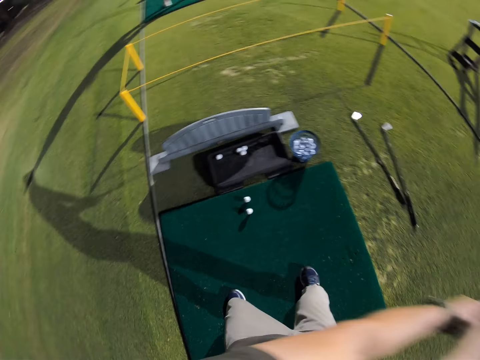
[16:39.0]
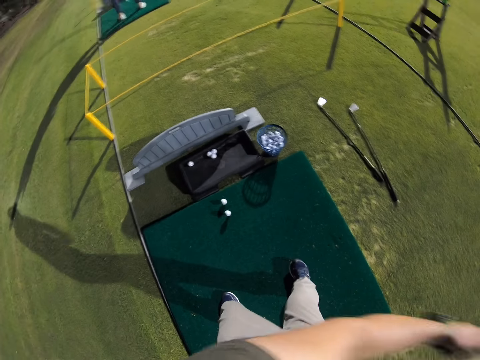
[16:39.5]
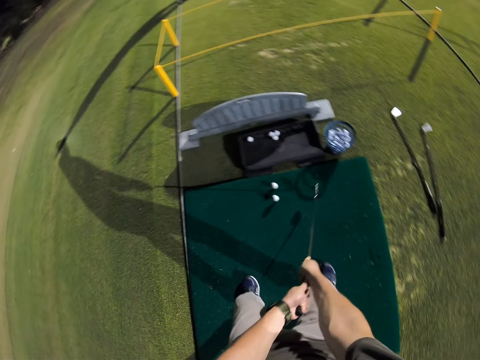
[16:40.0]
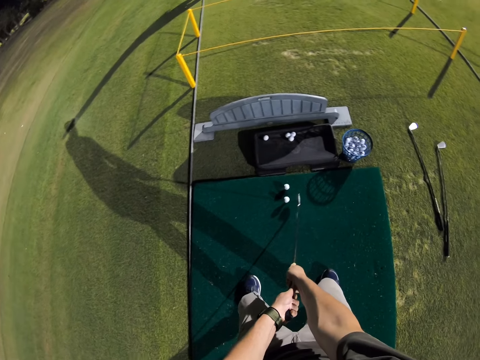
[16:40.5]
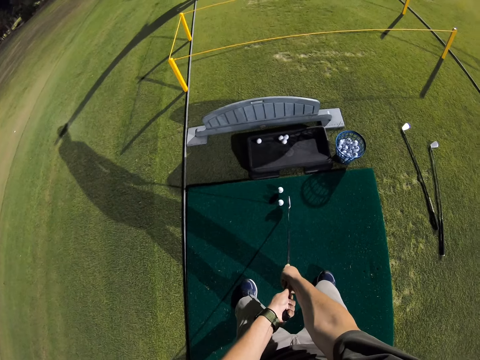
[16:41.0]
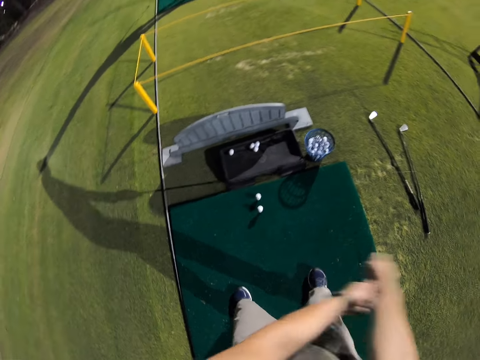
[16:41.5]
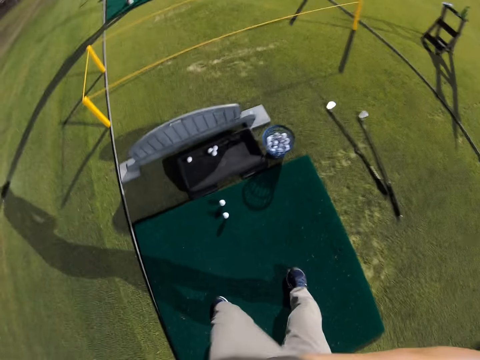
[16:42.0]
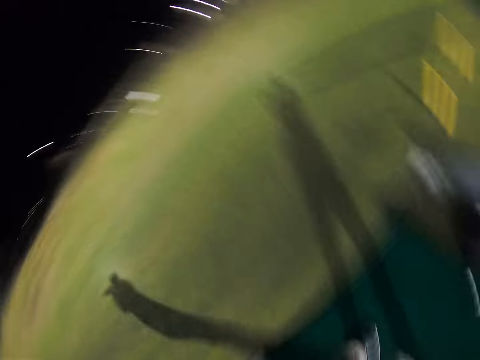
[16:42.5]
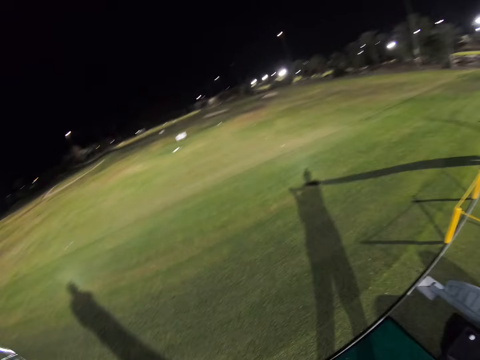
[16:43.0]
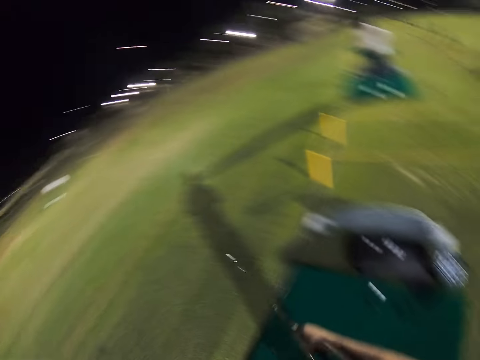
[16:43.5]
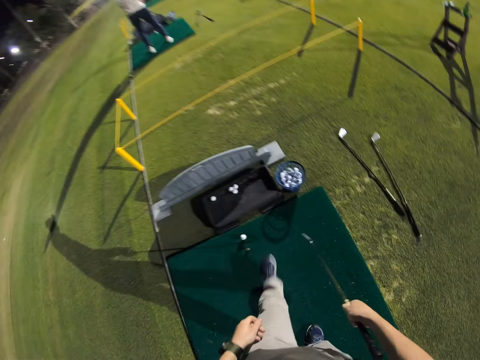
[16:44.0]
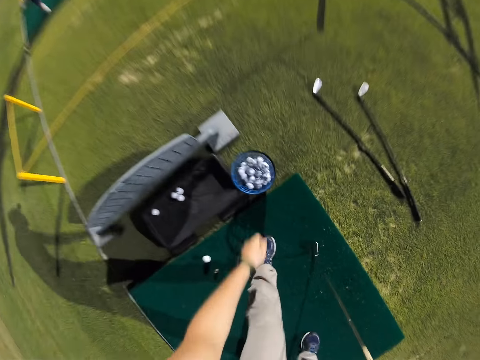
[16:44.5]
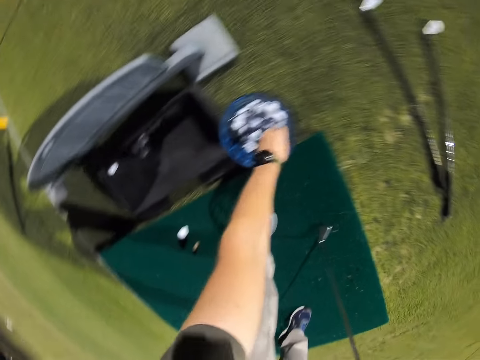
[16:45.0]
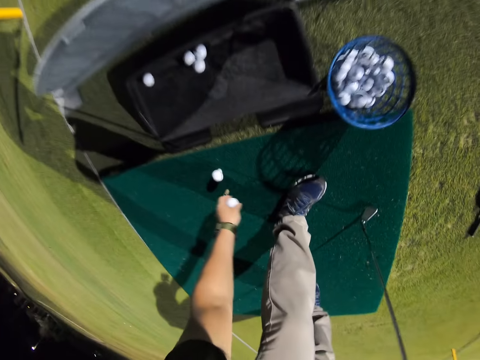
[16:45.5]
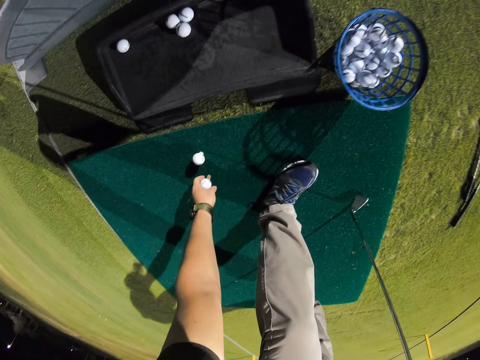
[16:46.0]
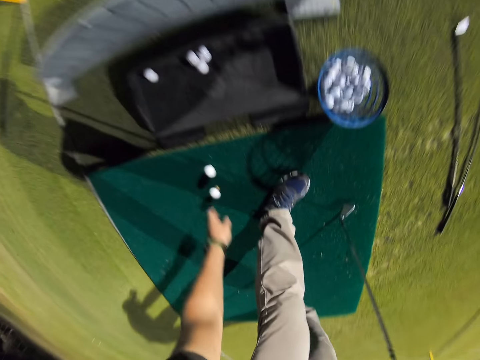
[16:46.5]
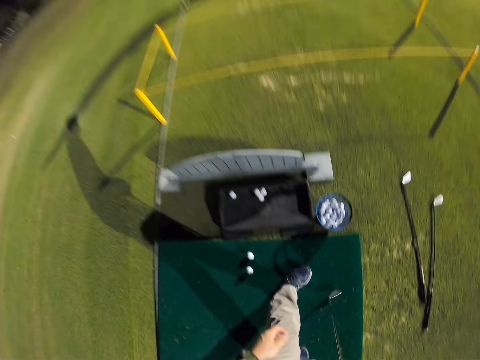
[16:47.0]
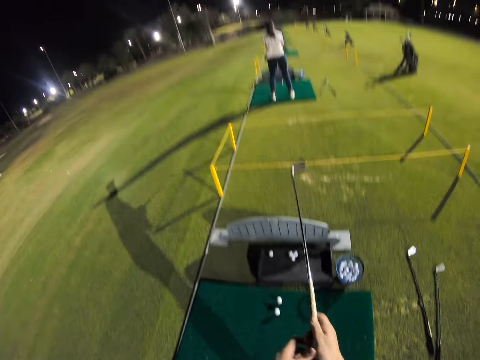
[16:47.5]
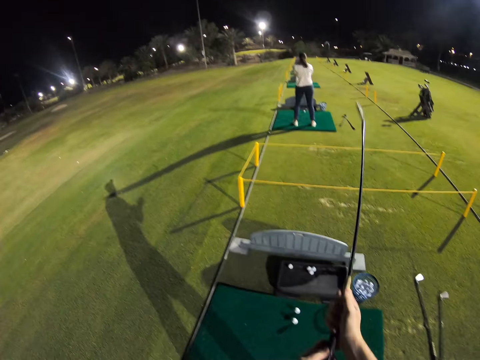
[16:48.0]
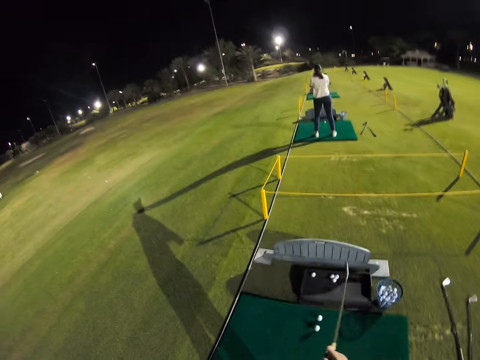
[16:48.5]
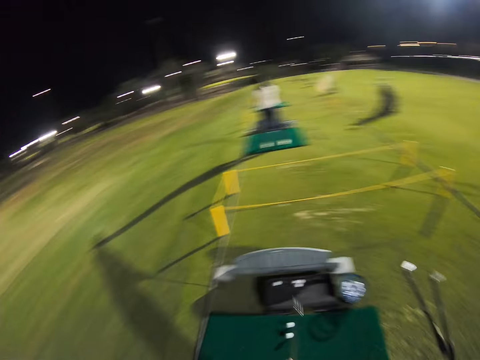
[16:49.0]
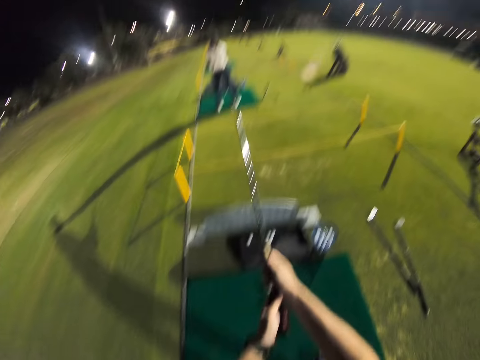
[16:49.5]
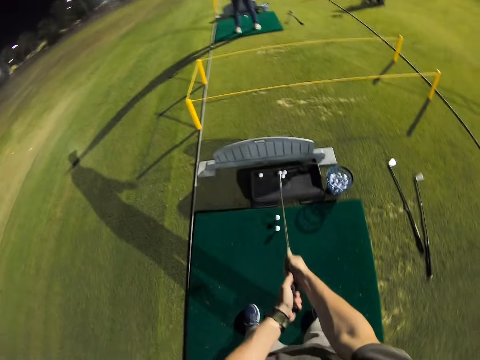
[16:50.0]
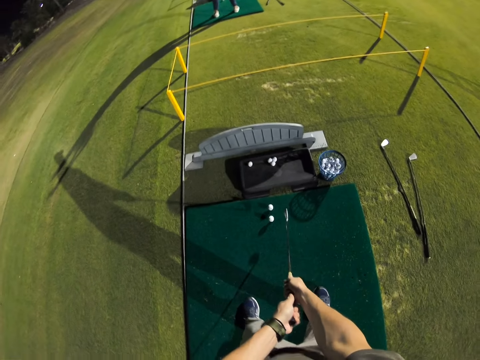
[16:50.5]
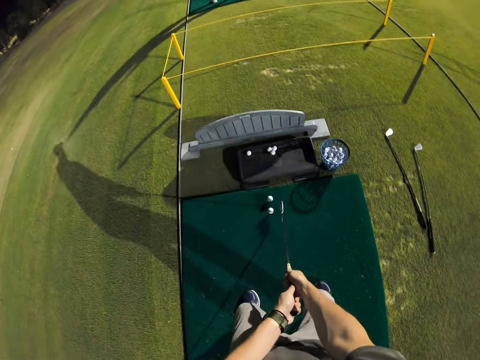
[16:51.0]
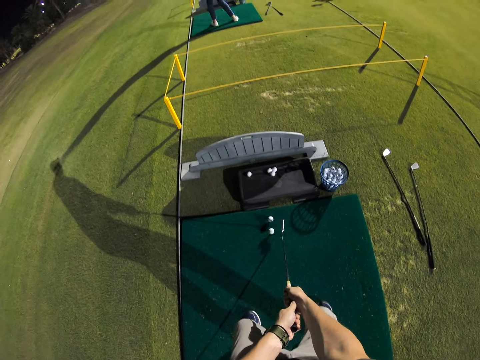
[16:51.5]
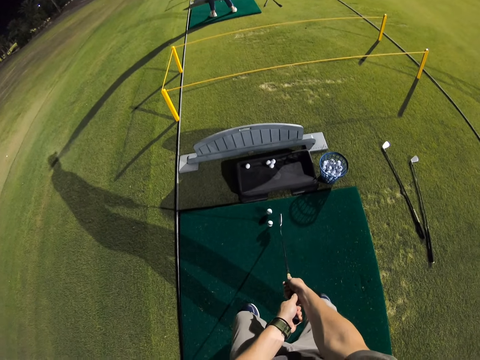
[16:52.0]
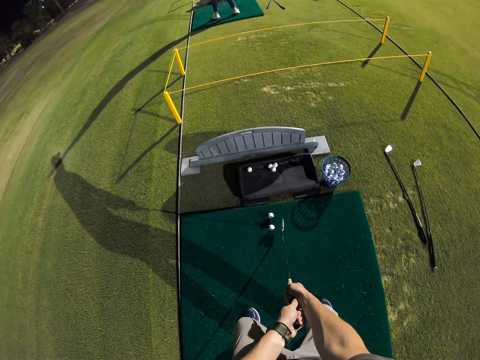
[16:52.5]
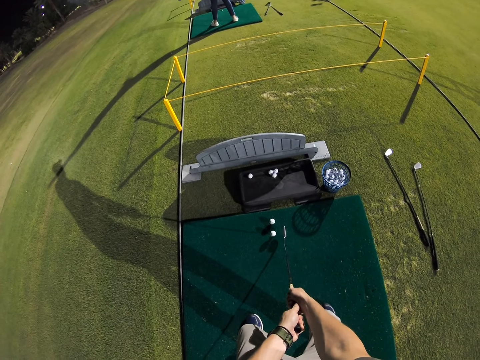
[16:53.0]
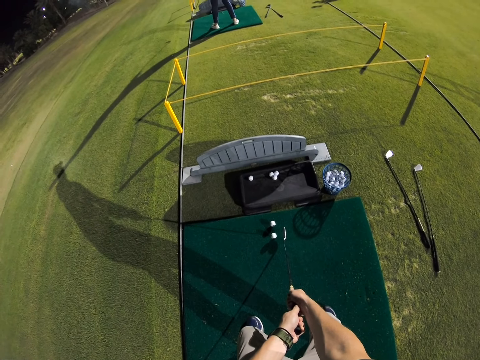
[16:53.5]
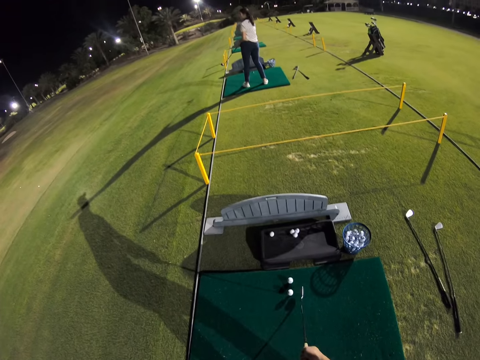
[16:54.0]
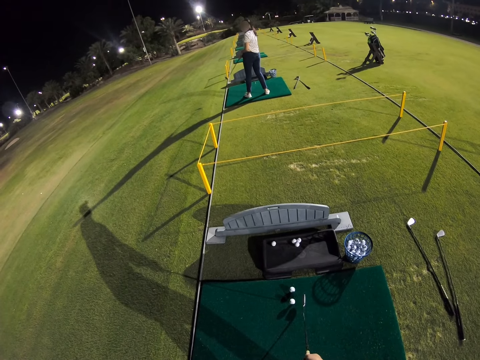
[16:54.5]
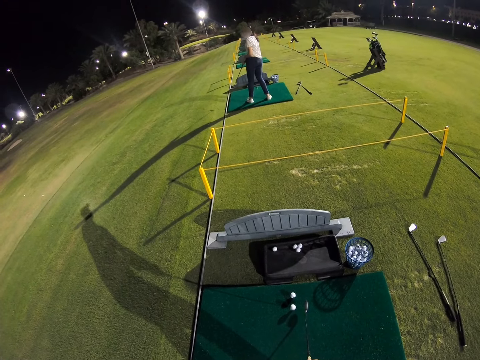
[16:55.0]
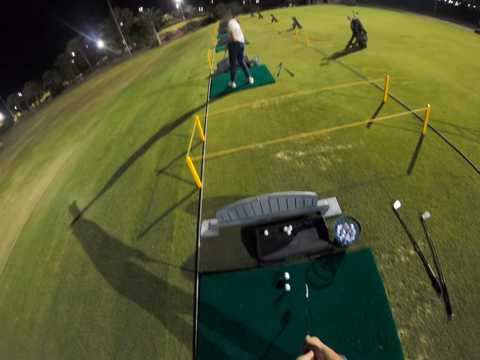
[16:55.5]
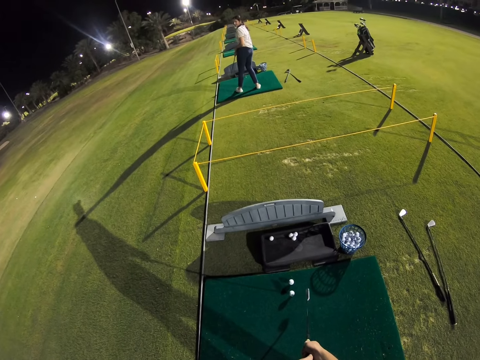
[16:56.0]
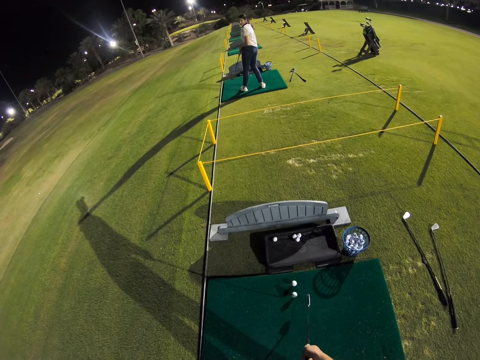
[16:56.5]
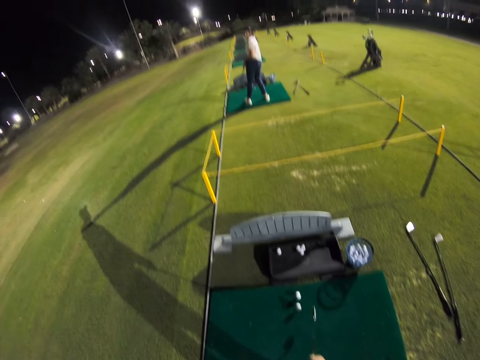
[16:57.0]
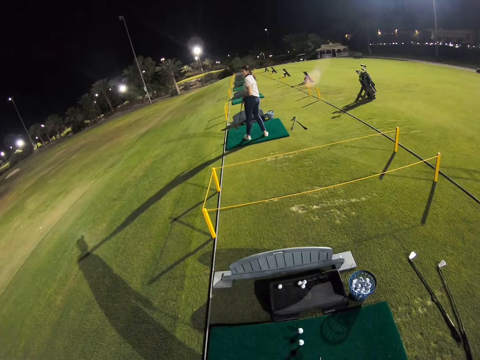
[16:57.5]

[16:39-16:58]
The camera wearer swings the hockey stick. They hit the hockey ball. They move around. They pick up the hockey ball. They put the hockey ball down. They swing the hockey stick. They squat down. A woman looks back.

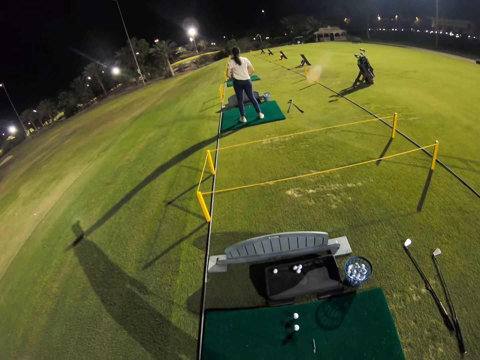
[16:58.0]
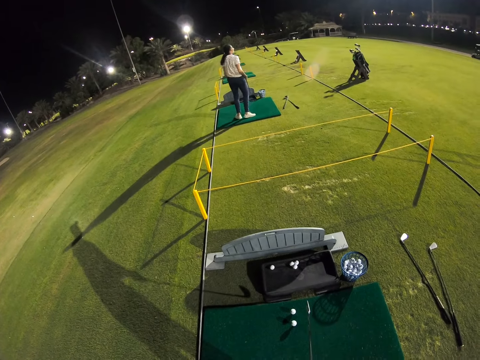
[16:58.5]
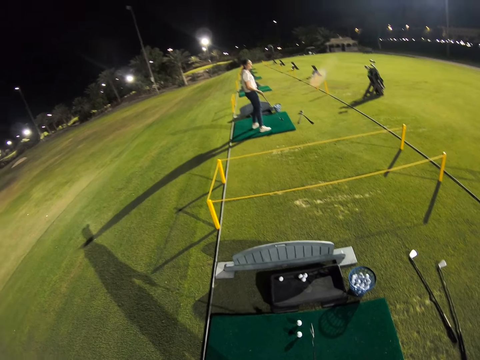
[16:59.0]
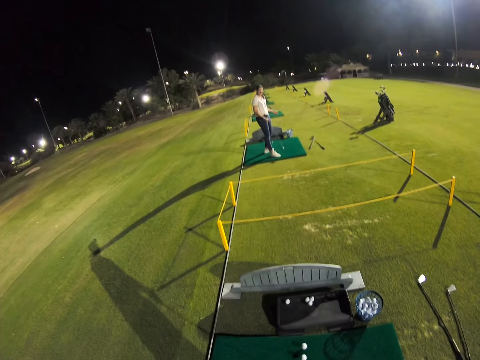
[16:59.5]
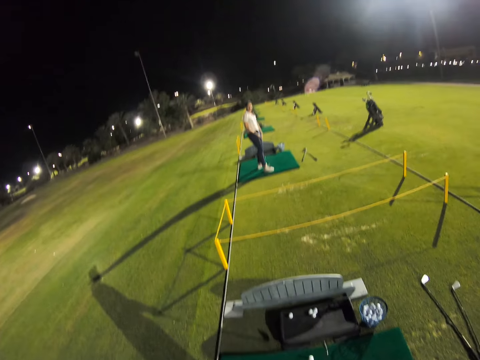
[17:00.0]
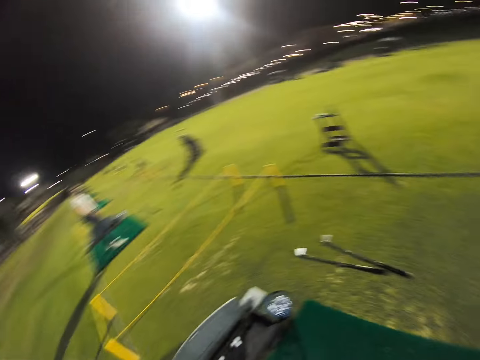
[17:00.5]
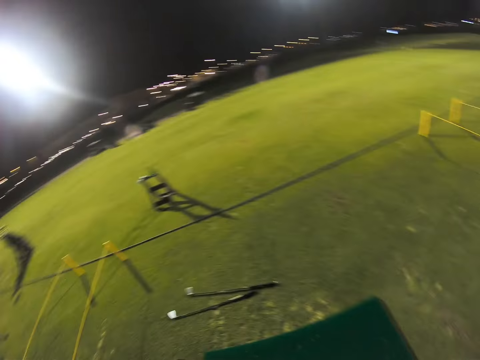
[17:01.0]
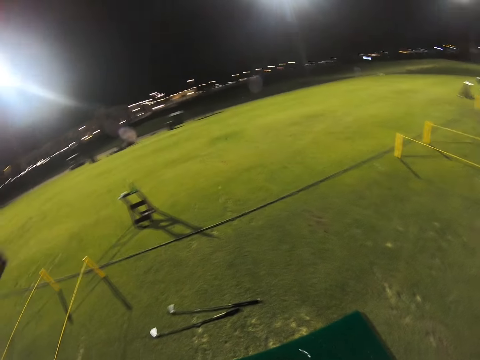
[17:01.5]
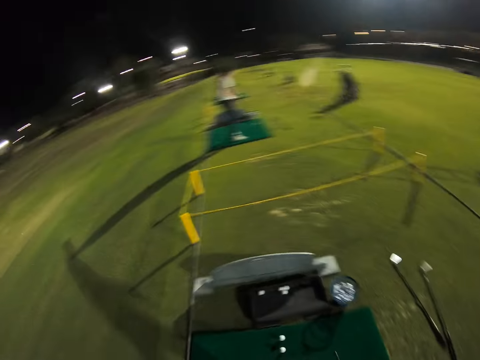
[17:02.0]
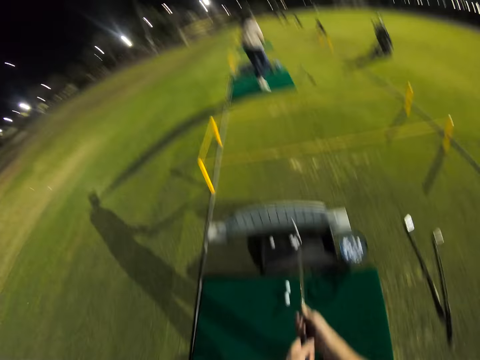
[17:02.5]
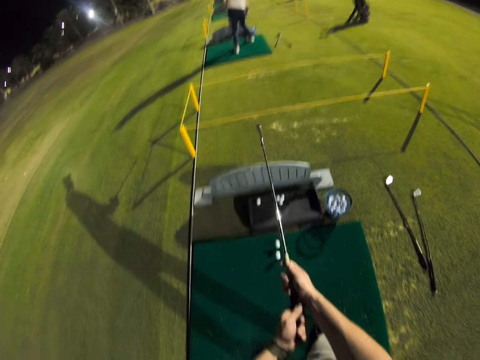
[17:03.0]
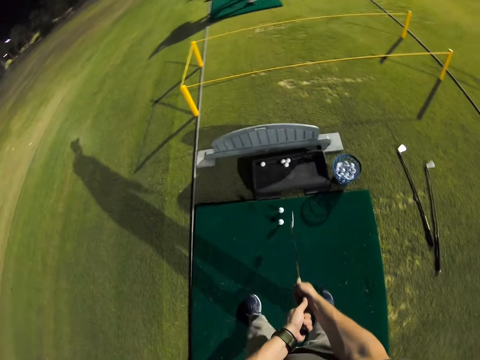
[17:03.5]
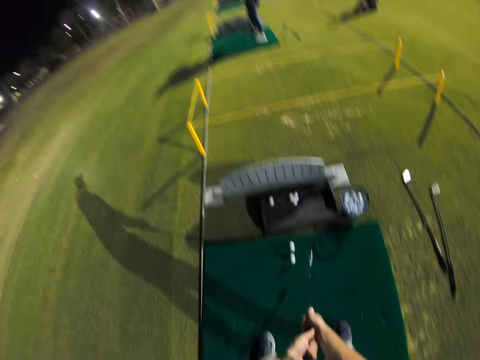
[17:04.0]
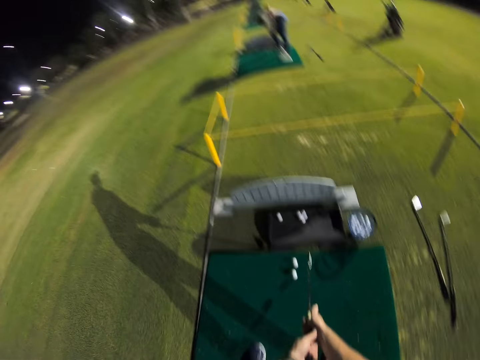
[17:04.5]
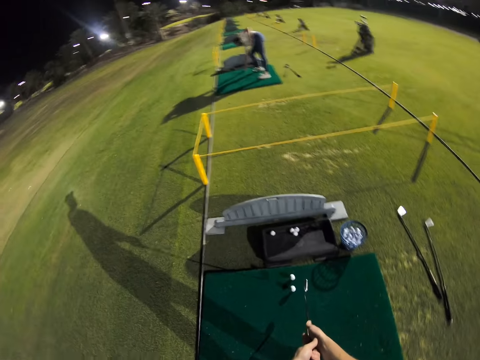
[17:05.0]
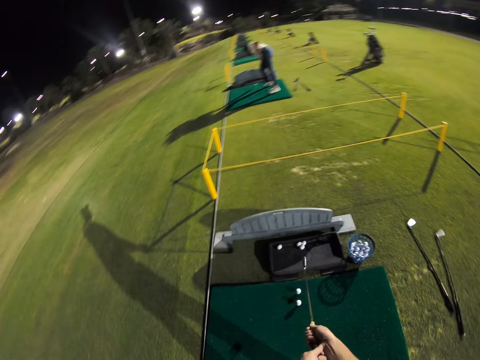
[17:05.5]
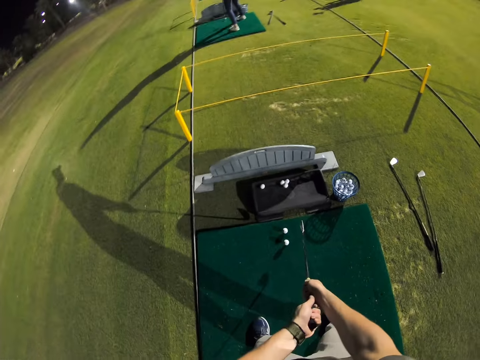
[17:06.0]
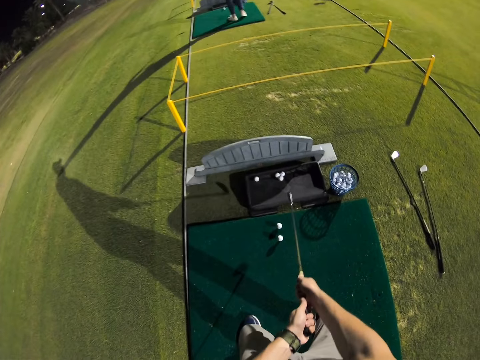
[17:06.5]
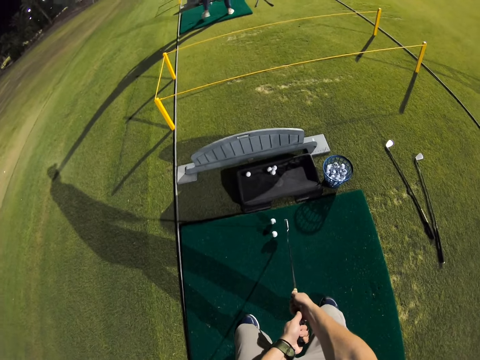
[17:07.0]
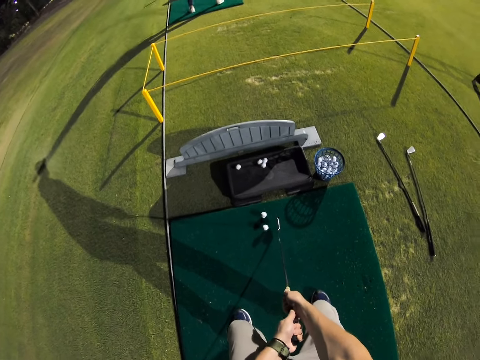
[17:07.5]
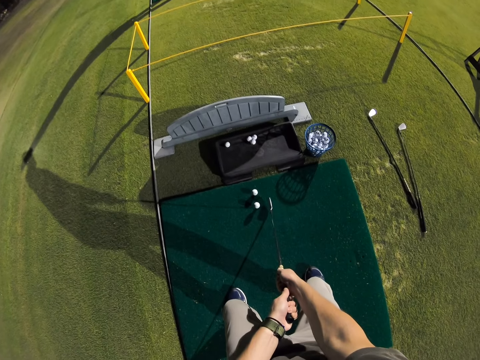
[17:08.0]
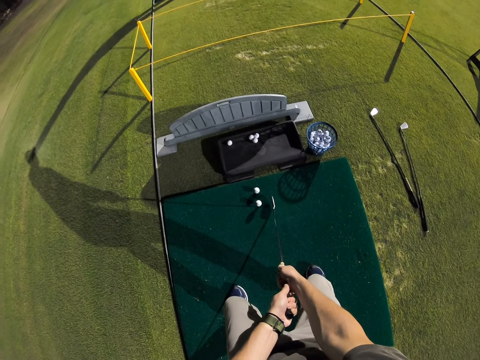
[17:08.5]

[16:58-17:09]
The camera wearer looks around. They turn back. They swing the hockey stick. They swing it again.
